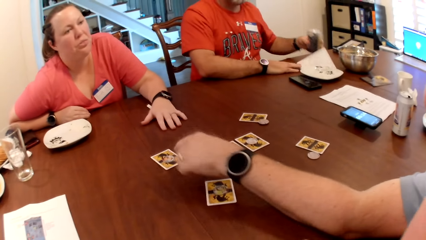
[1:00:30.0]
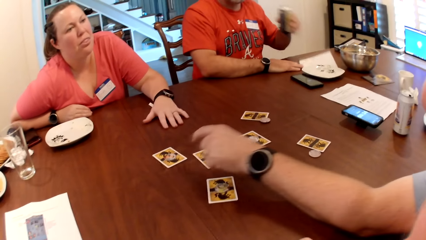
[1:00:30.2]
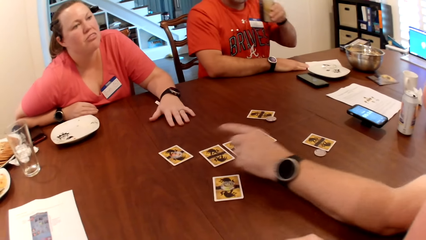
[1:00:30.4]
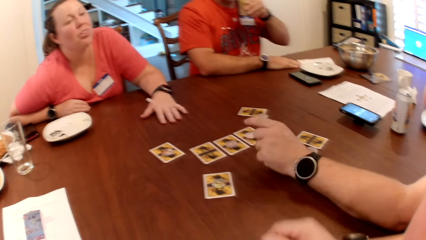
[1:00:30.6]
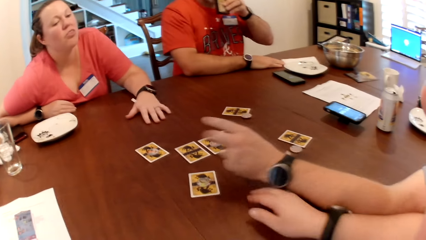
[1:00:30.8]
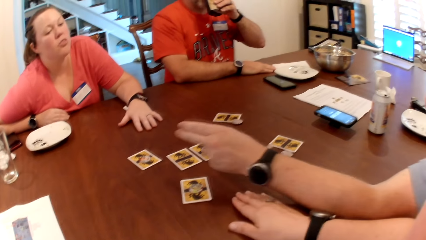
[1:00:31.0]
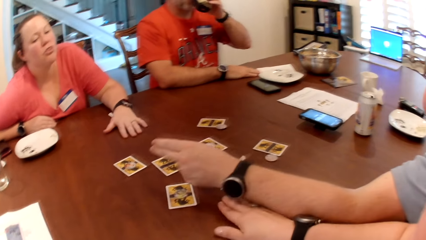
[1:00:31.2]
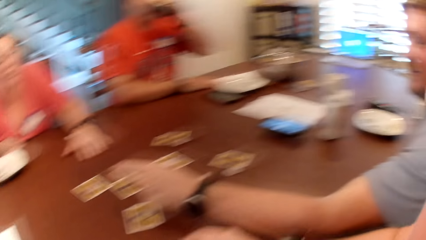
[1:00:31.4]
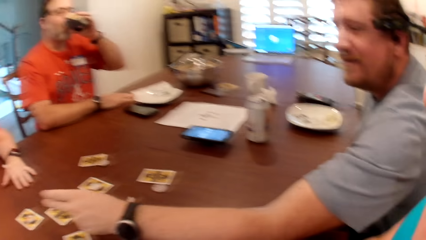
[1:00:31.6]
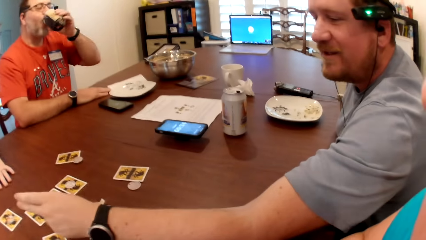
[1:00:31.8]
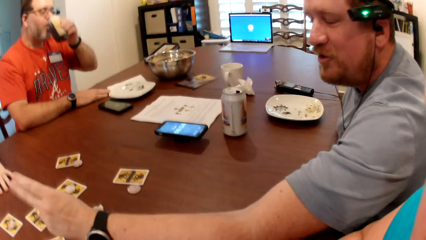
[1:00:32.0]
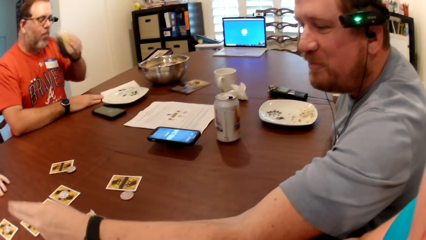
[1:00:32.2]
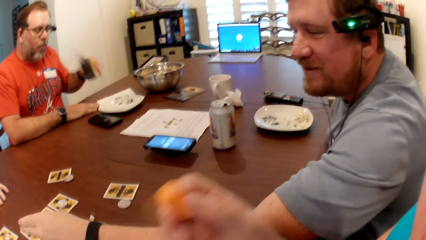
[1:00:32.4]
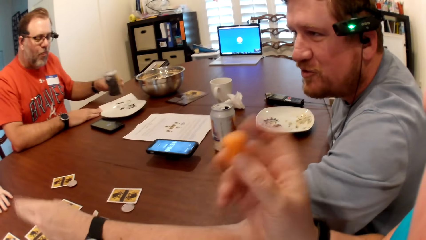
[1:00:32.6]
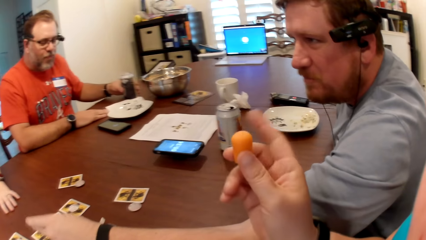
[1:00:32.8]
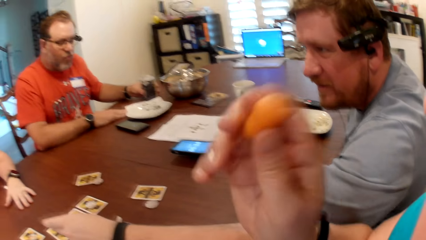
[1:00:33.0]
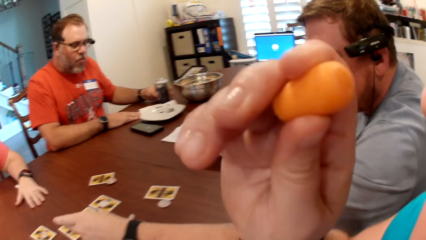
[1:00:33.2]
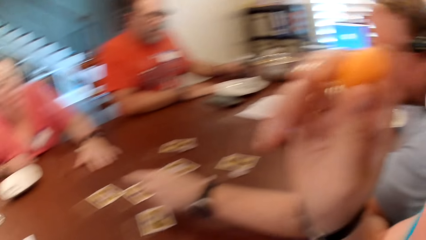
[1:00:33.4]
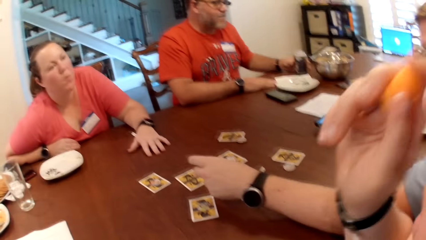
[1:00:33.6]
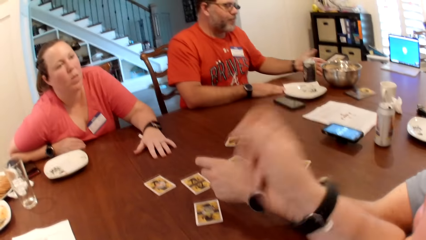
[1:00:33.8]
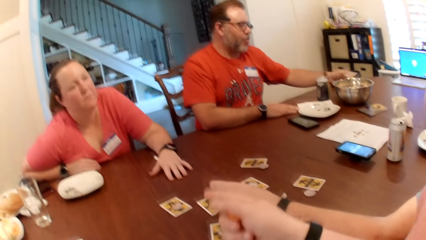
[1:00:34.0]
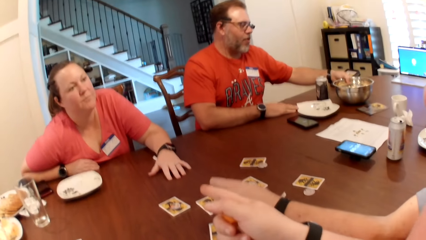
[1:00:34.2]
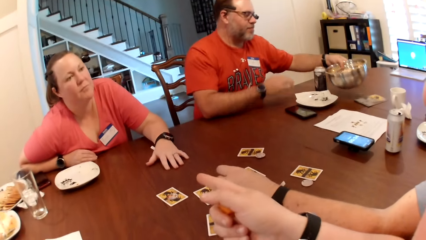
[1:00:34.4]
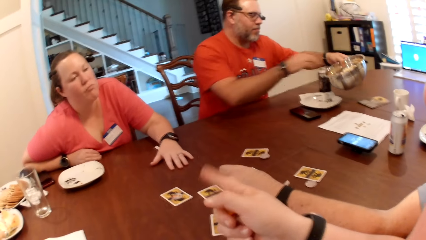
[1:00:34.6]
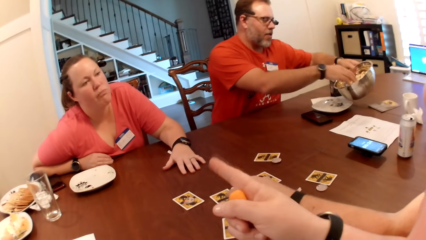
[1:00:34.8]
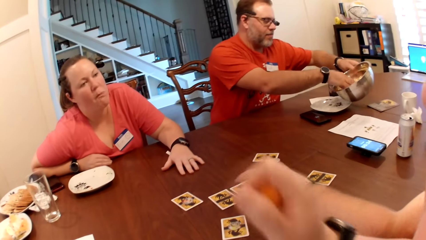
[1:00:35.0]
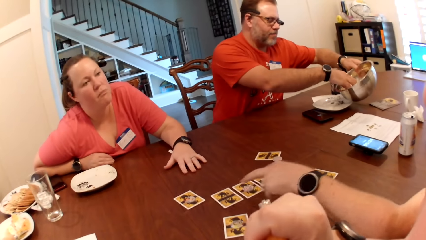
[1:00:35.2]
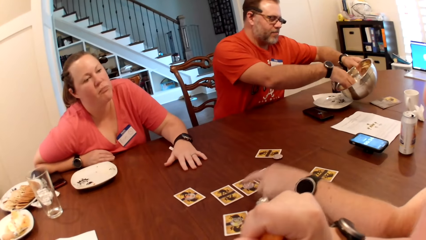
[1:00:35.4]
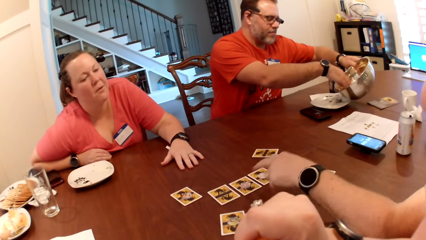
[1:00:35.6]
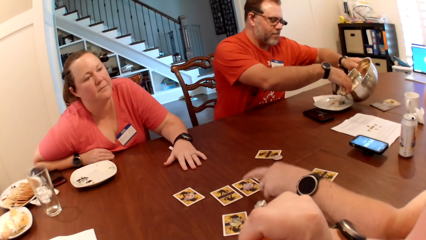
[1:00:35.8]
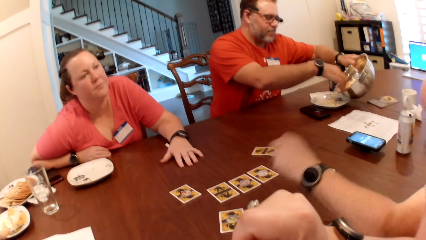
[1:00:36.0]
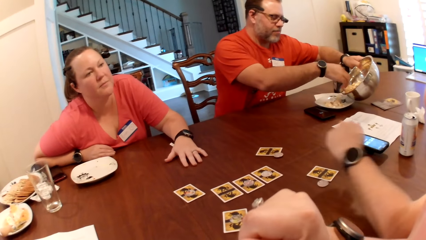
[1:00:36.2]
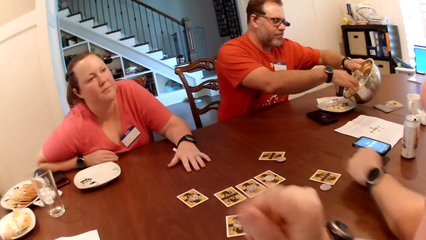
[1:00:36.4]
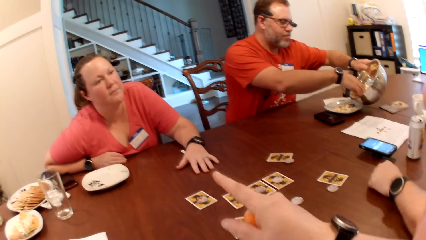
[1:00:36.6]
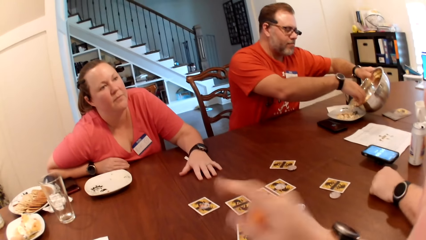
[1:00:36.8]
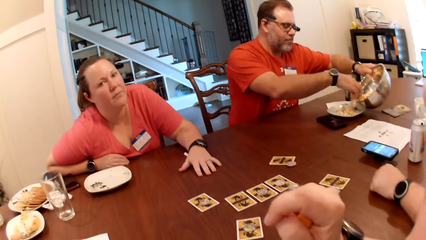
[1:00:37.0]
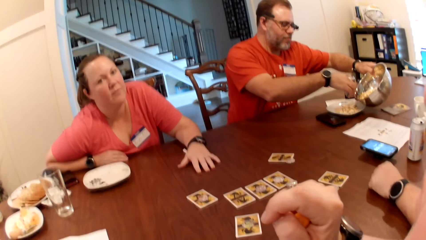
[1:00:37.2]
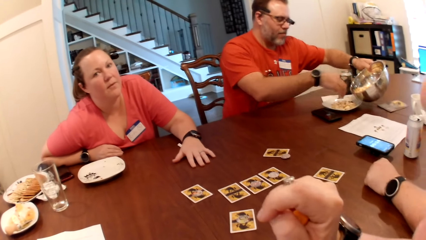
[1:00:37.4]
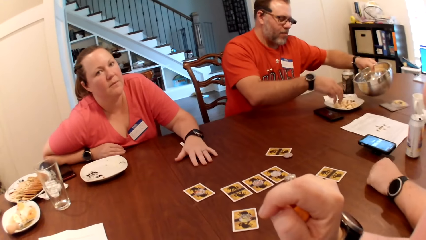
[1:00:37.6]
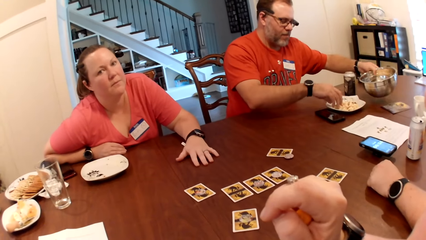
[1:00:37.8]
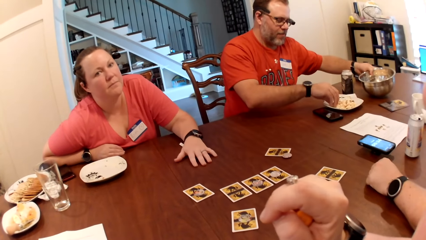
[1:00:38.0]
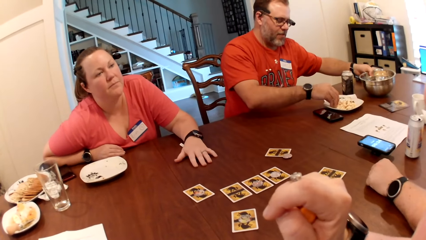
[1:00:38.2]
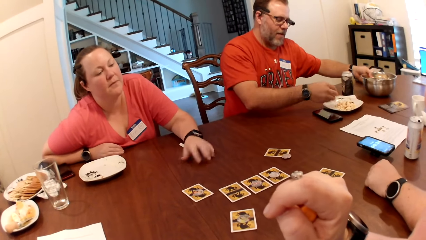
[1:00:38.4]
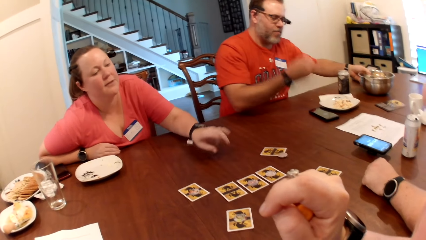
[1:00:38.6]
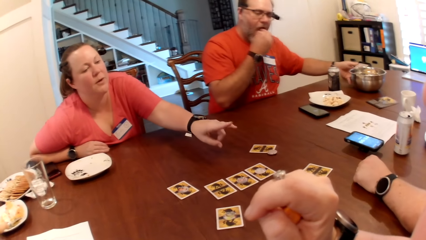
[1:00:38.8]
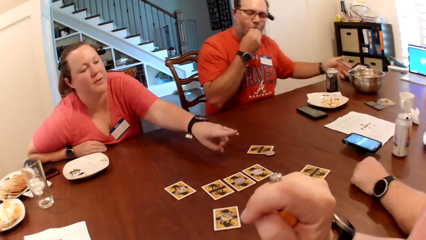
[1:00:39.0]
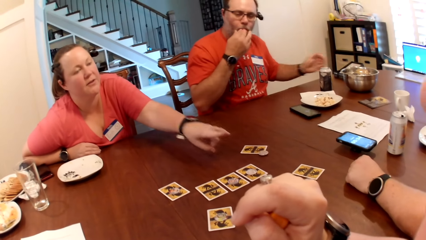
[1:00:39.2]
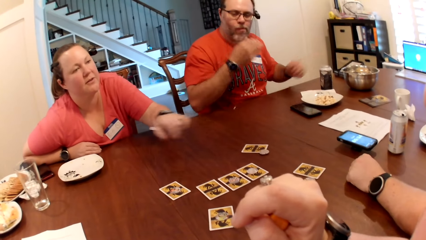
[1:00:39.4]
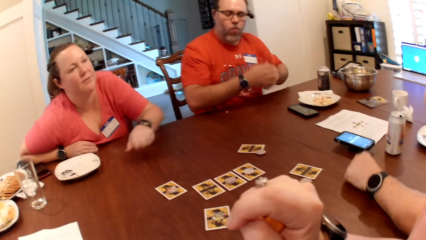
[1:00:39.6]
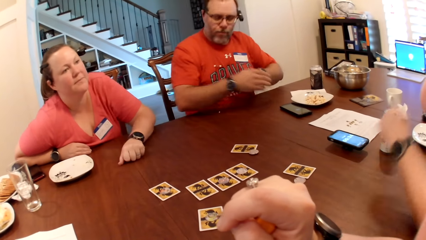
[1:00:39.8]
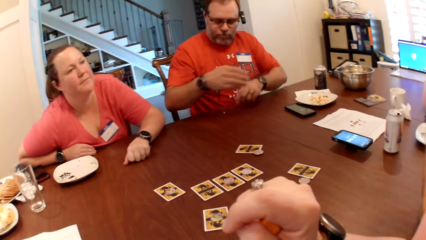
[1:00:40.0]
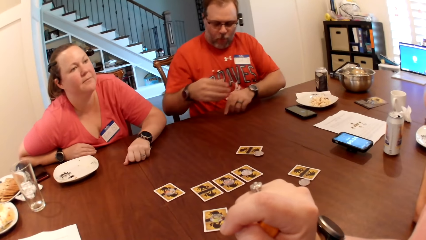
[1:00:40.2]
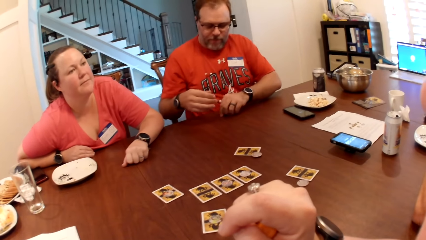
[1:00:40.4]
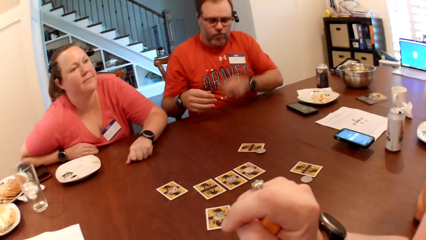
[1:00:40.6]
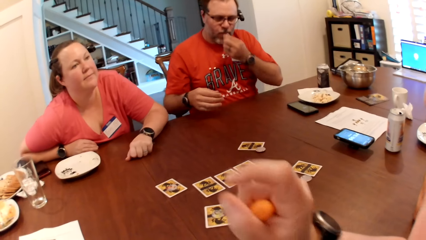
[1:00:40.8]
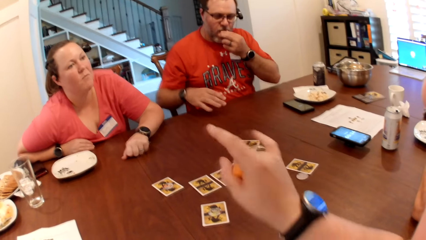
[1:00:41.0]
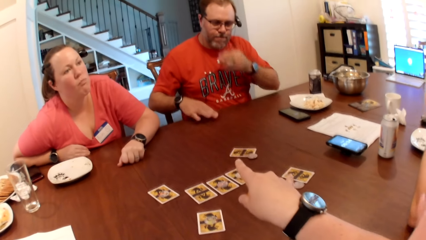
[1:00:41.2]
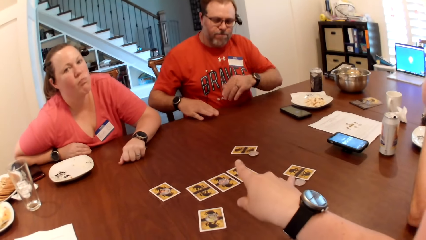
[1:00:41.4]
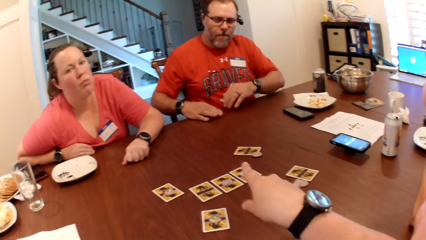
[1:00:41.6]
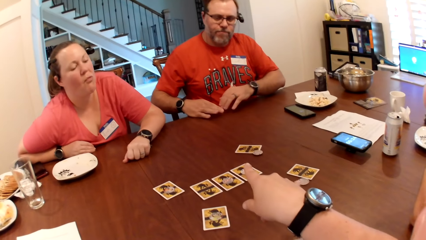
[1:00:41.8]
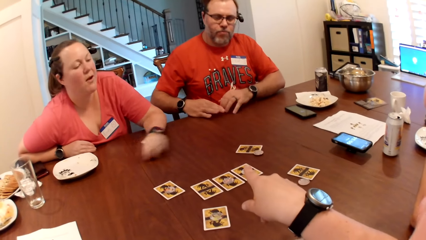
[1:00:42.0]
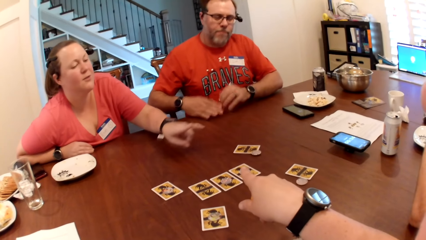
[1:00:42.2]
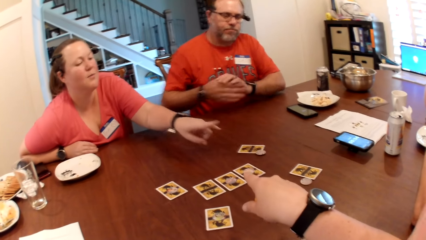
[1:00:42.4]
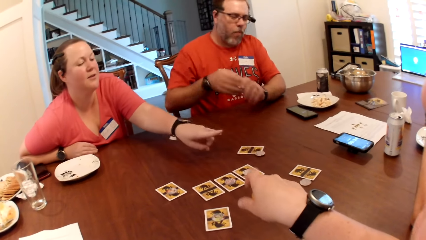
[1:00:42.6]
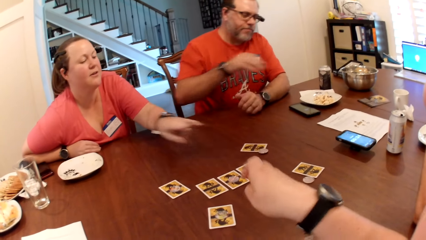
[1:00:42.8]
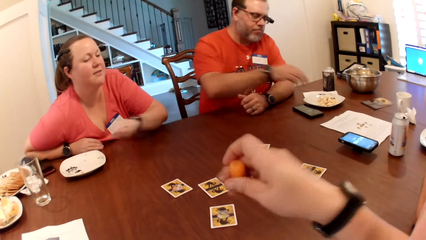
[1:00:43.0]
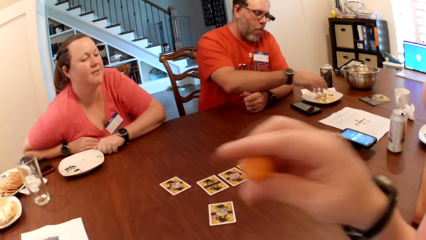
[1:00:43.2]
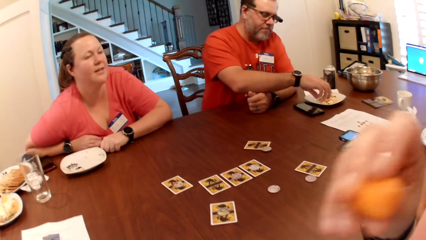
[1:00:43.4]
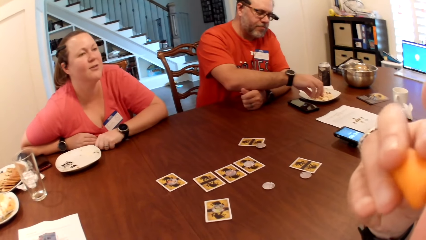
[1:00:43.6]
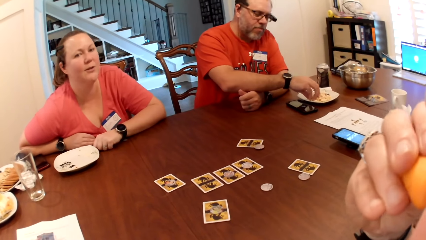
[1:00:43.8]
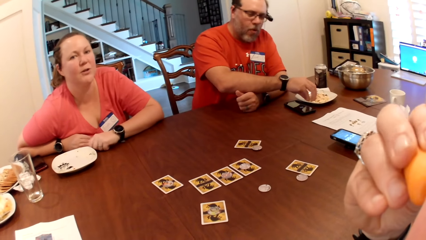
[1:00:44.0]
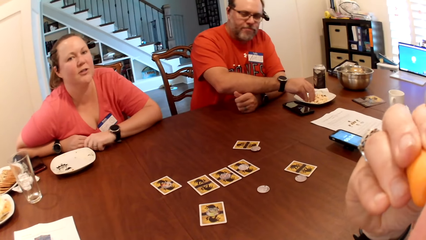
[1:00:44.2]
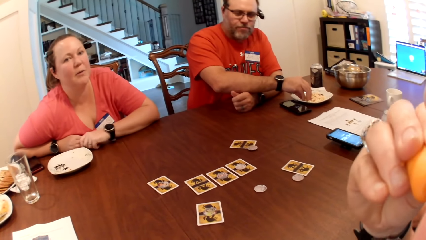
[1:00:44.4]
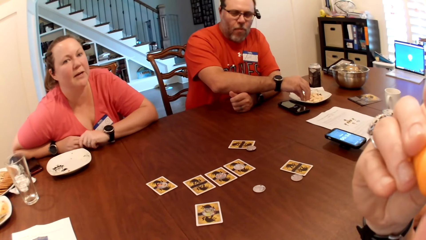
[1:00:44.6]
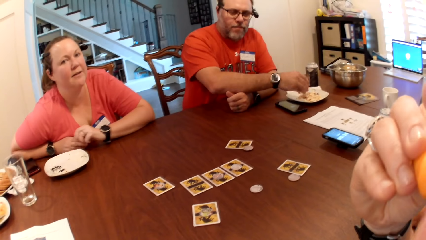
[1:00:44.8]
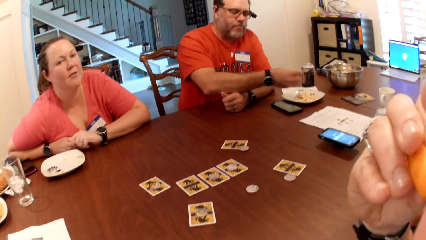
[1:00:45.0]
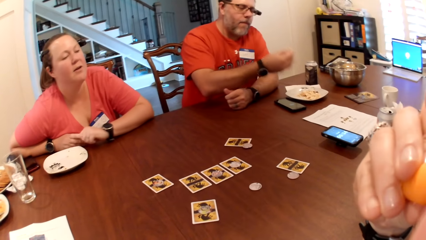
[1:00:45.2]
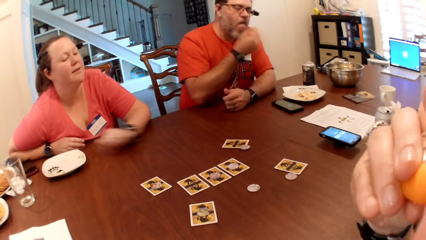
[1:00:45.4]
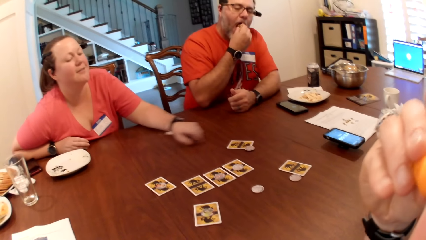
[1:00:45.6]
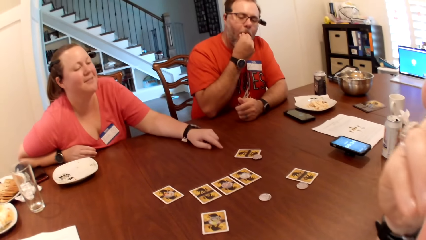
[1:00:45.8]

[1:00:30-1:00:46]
A man picks the canned drink or bottle of juice from the table with his left hand. A person moves the hand on the table. The man drinks from the canned drink in his left hand and puts the bottle of juice down. The man picks a bowl of cookies or popcorn from the table with his left hand. The camera wearer moves the hand to the table. The man pours cookies from the bowl in his left hand into the plate on the table with his right hand, picks cookies from the plate with his right hand, and drops the bowl of cookies on the table with his left hand. The man eats the popcorn. The man puts the cookies in his right hand into his mouth. The man eats the popcorn again. The man picks a cookie on the table with his left hand, puts the cookie into his mouth with his left hand, and moves the hand on the table. The person moves the hand on the table. The man wipes the hand. The camera wearer eats the carrot. The man picks cookies from the plate with his right hand and puts the cookies in his right hand into his mouth.
